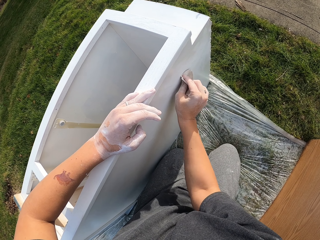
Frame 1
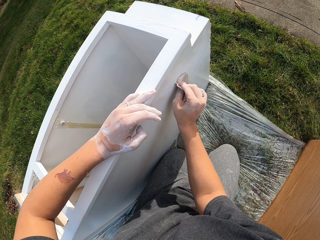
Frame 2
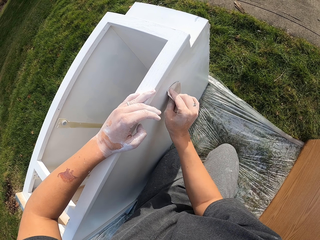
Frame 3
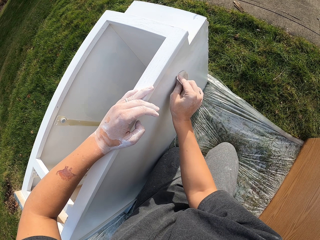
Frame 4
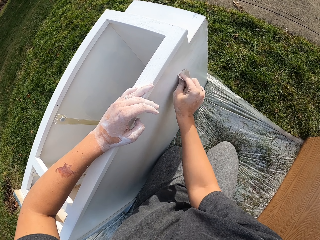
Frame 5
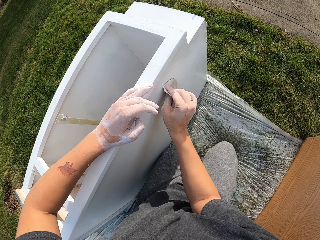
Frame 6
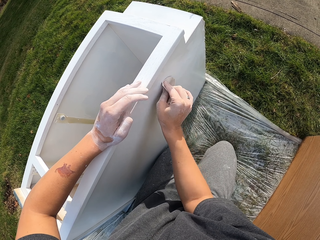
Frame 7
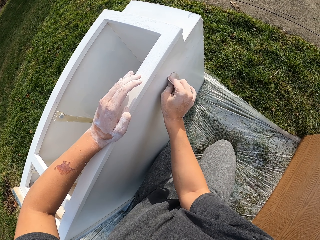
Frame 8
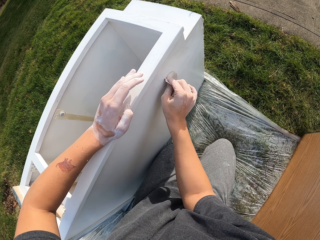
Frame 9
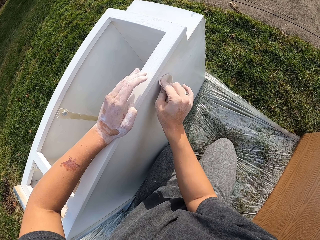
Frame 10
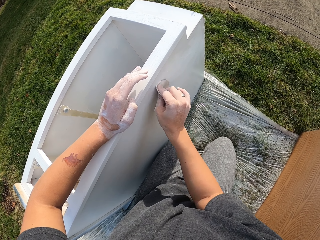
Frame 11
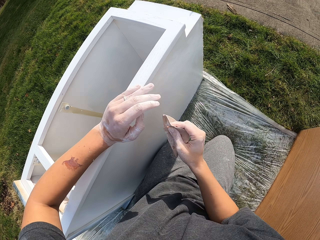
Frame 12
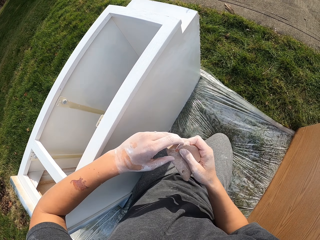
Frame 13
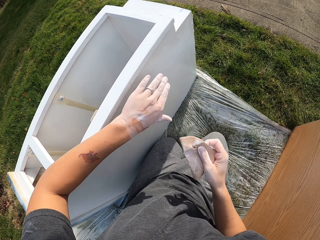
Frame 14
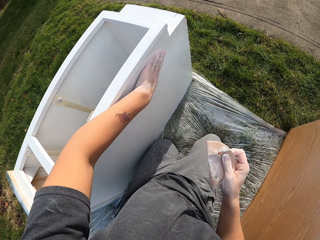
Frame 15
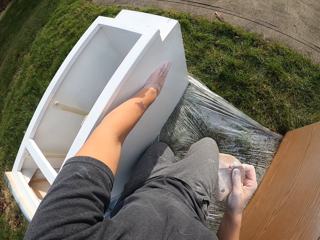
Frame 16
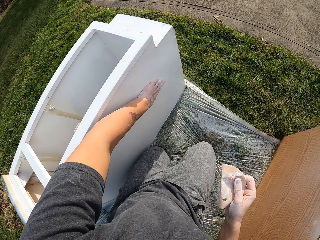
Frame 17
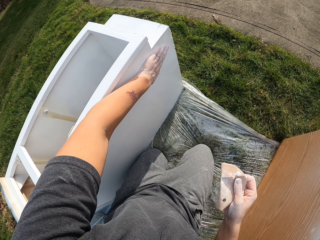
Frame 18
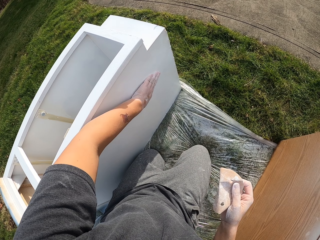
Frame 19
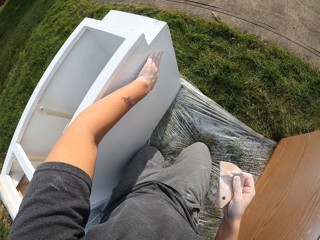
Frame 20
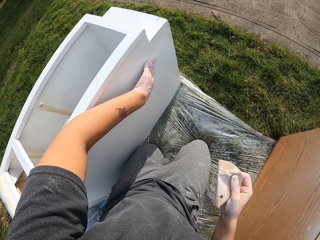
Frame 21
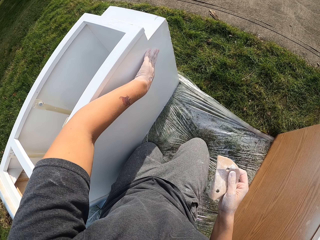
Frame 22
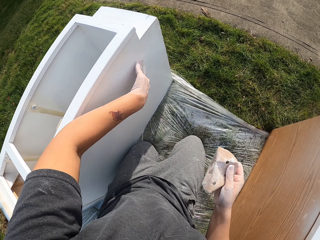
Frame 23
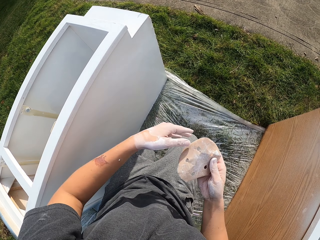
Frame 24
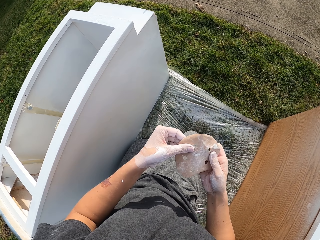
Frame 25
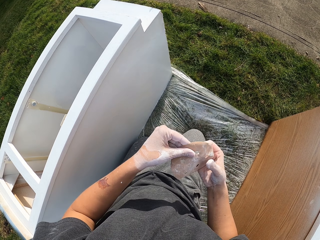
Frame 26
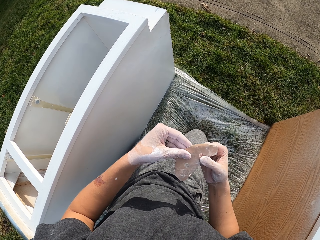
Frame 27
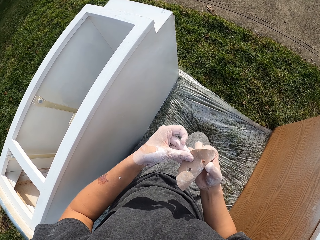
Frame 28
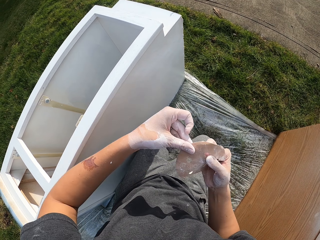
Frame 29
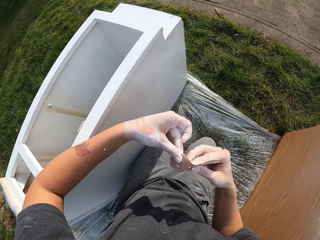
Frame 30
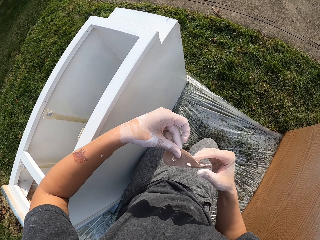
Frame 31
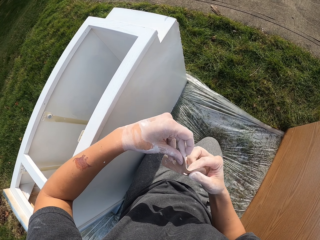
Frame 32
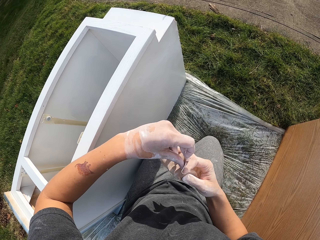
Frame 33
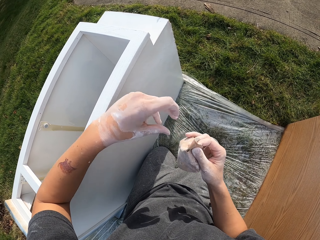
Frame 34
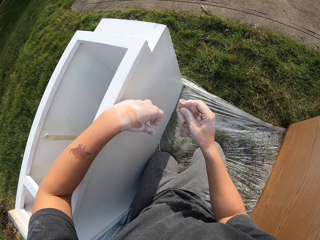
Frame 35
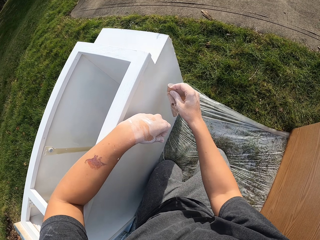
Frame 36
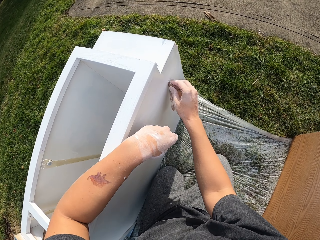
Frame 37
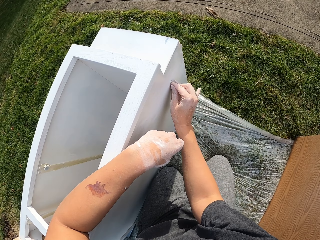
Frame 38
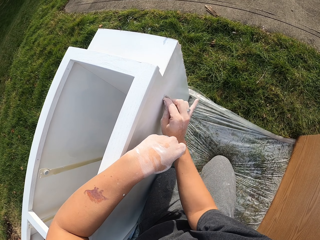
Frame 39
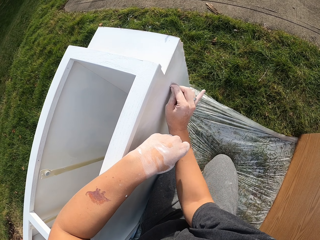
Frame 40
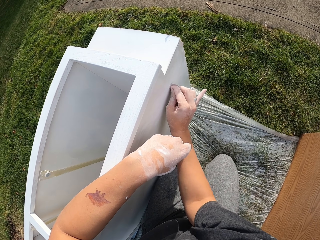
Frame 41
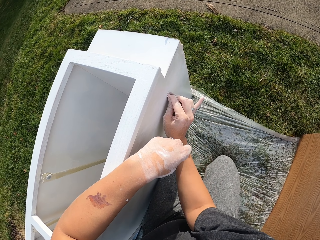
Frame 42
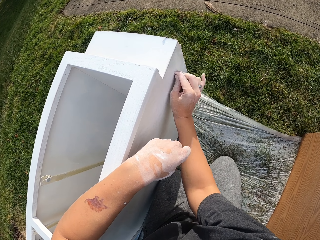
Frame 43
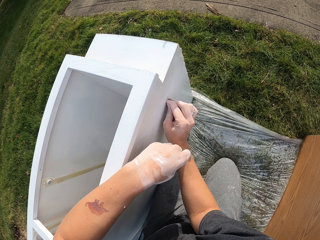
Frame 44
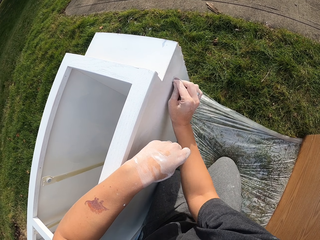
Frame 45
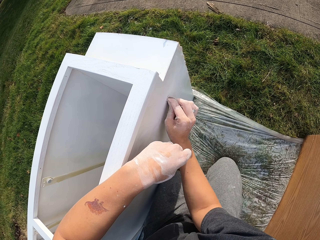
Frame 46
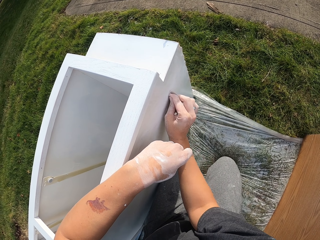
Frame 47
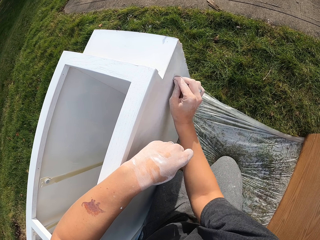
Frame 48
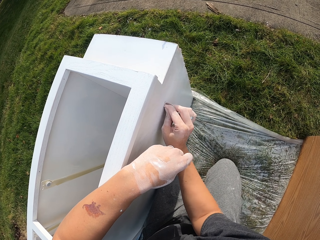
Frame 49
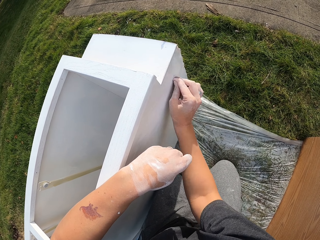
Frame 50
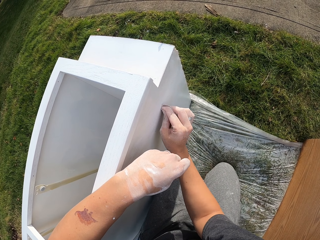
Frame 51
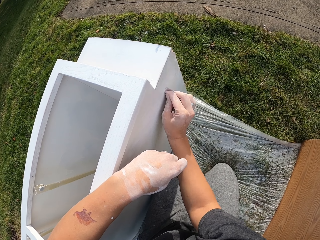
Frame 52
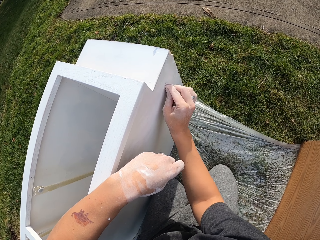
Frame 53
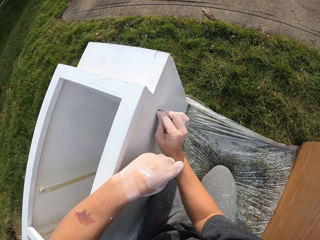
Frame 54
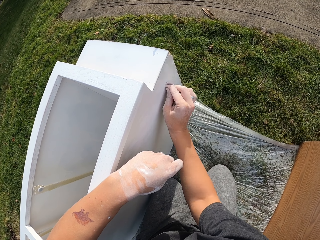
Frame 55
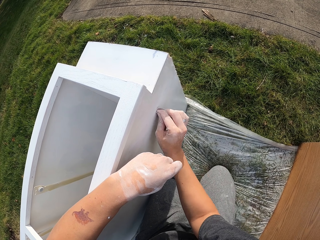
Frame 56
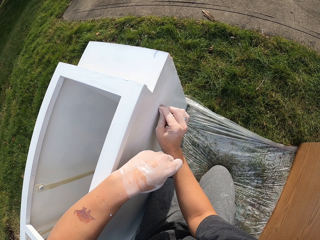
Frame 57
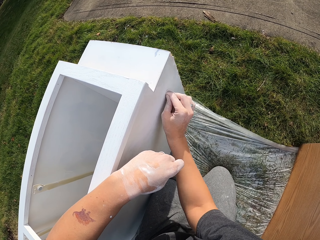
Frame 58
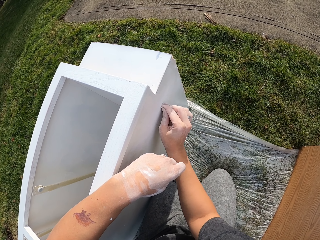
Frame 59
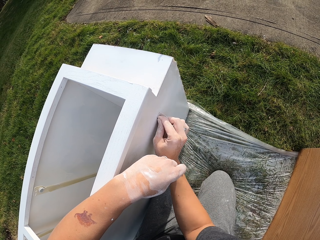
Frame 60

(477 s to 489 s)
The camera wearer moves both hands. They wipe the drawer with the hand. They touch the structure. They stretch the sandpaper. They make the sandpaper. They move both hands. They smoothen the structure with the sandpaper.

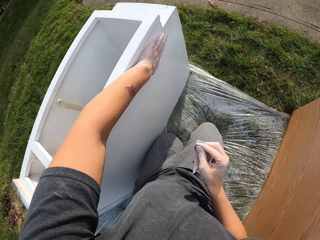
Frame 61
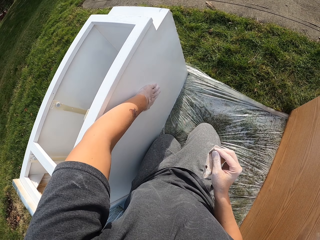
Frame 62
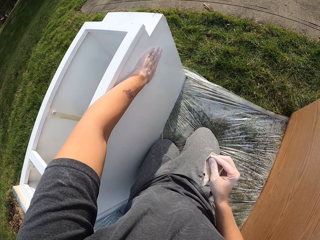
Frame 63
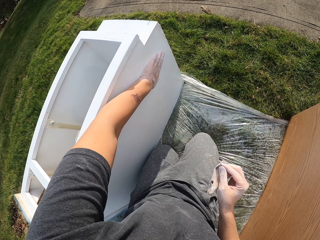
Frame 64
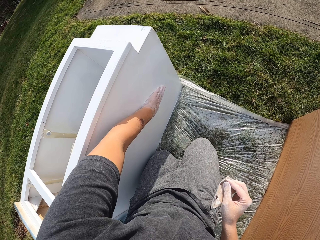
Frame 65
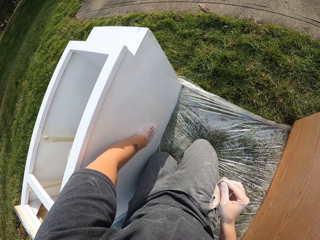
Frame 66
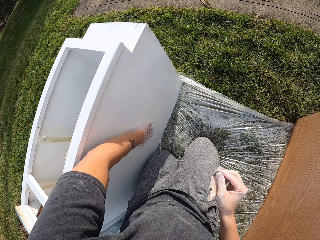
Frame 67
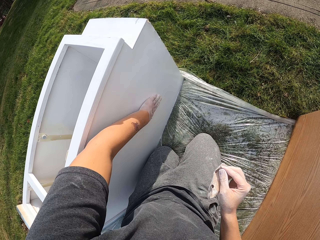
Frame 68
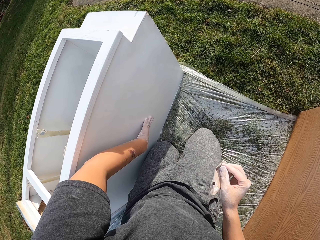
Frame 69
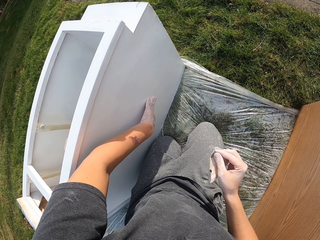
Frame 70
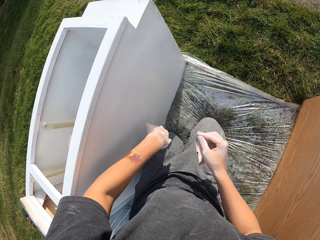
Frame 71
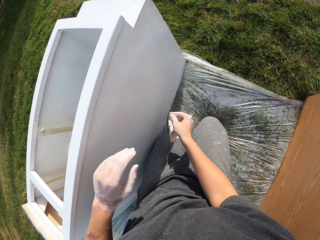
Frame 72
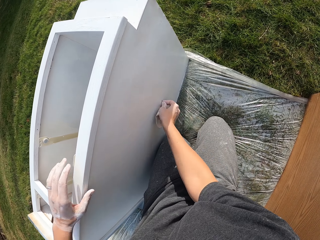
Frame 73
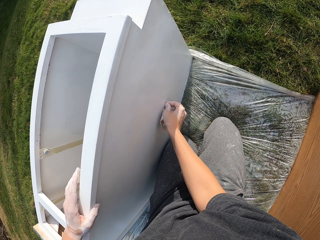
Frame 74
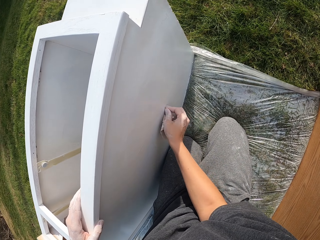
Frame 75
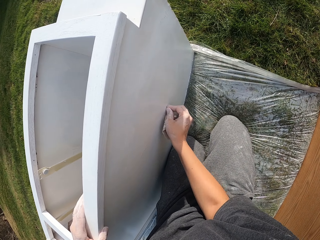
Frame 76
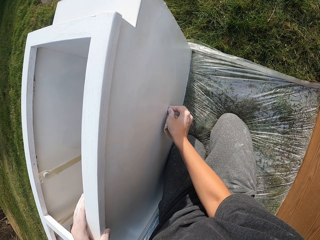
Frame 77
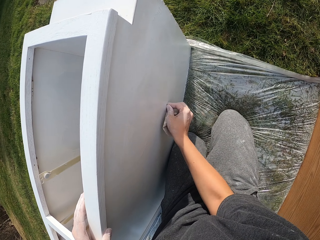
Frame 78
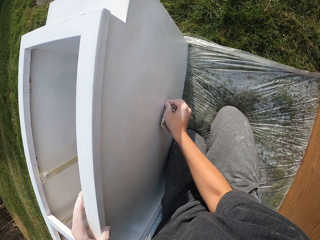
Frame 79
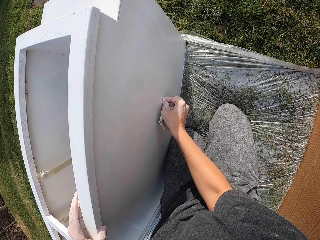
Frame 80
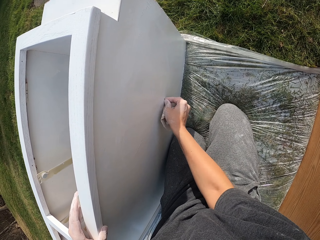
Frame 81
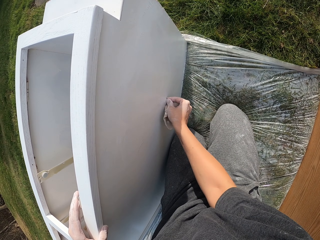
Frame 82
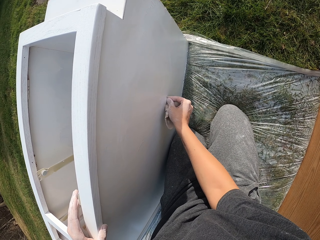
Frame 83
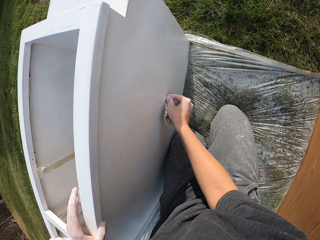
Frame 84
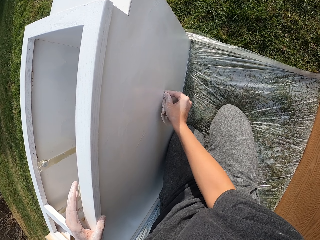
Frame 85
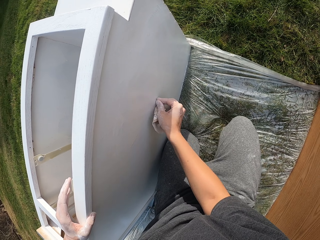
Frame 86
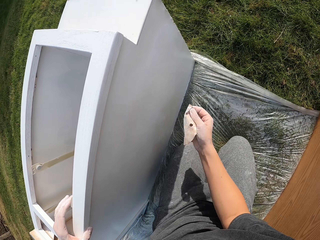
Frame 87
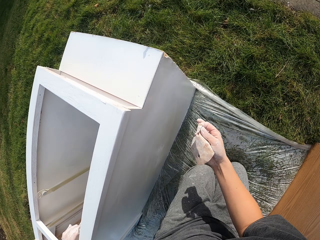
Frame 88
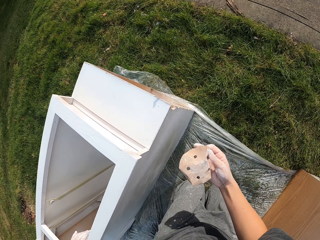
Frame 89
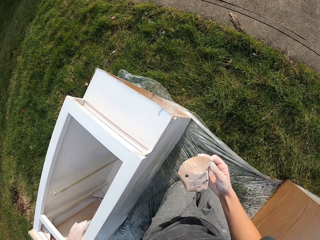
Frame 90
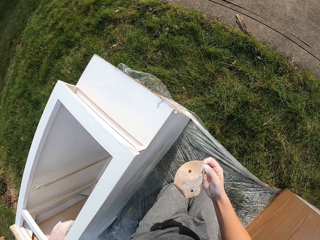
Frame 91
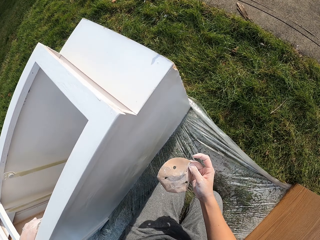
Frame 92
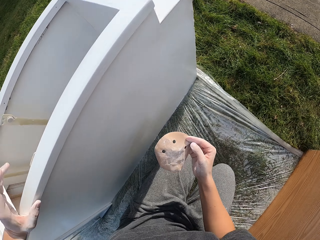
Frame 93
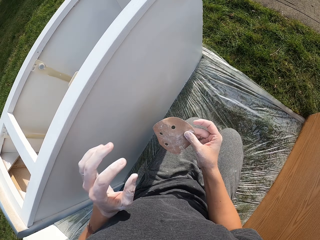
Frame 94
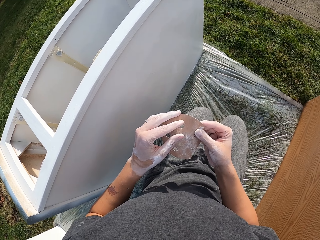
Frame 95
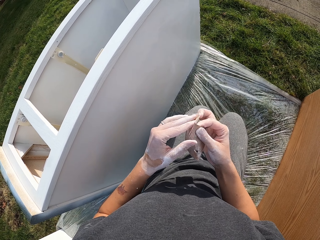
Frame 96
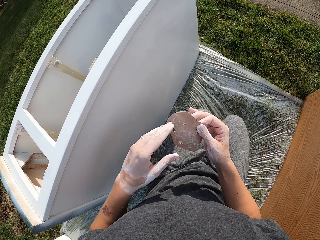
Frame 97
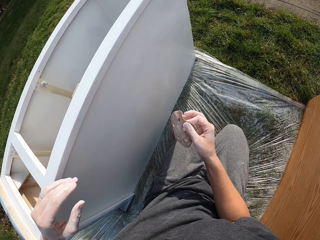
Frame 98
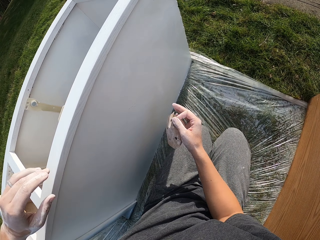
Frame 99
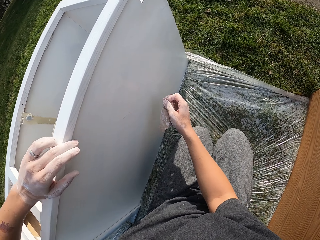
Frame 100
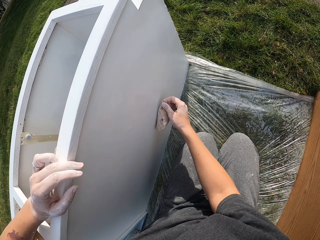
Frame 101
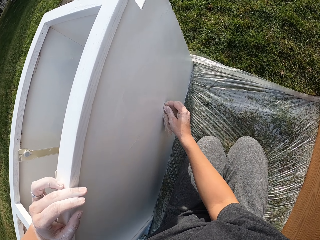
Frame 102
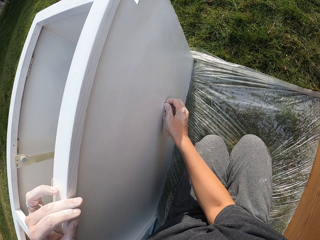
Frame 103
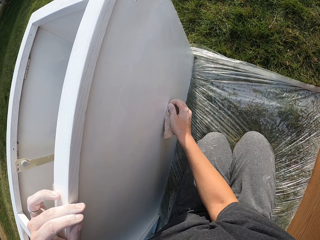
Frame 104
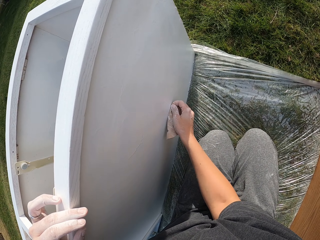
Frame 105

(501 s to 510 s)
The camera wearer touches the structure with the left hand. They wipe the drawer with the hand. They smoothen the structure with a sandpaper. They lift the sandpaper. They fold the sandpaper. They make the sandpaper. They move both hands. They smoothen the structure with the sandpaper.
